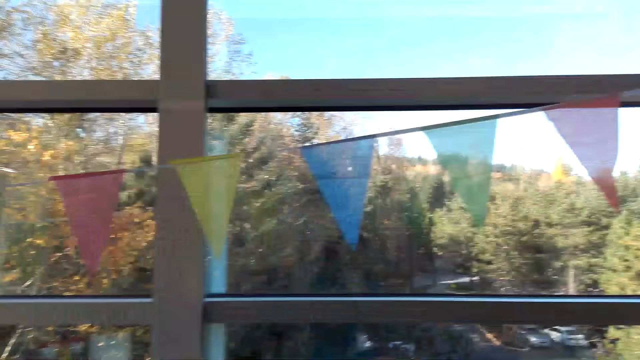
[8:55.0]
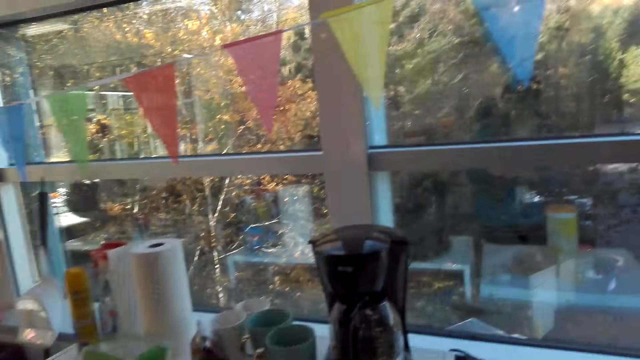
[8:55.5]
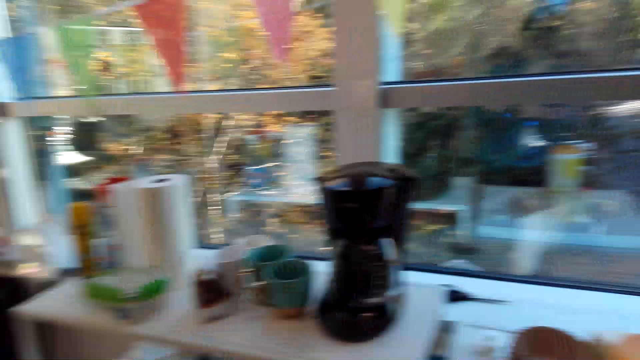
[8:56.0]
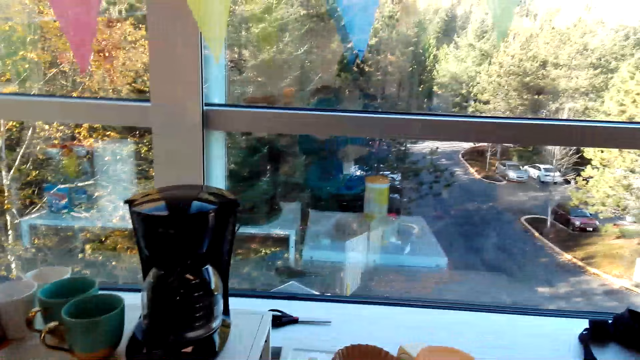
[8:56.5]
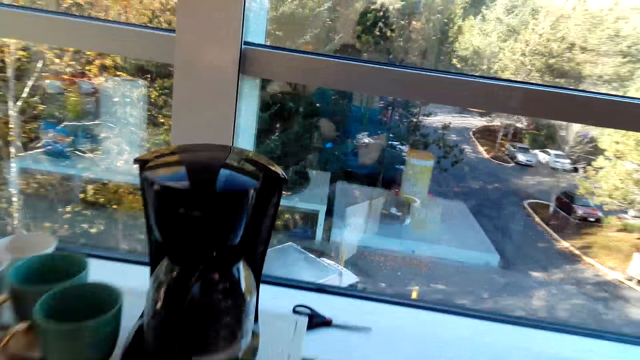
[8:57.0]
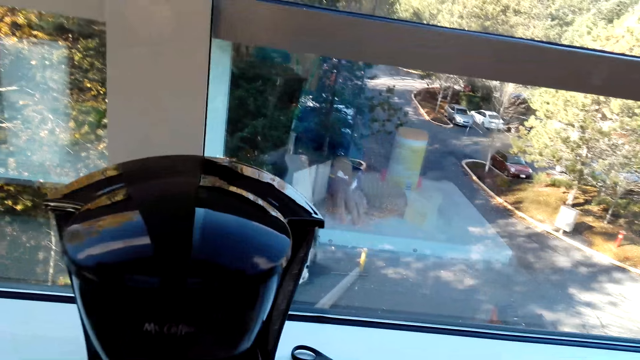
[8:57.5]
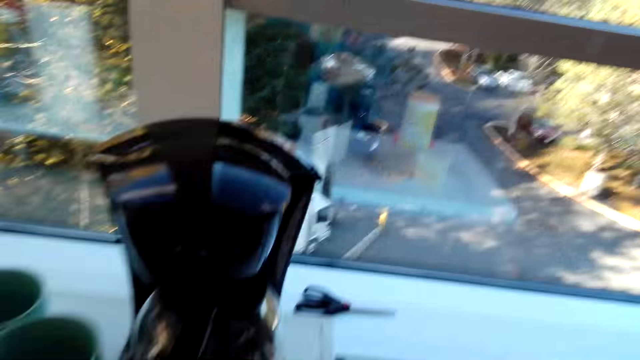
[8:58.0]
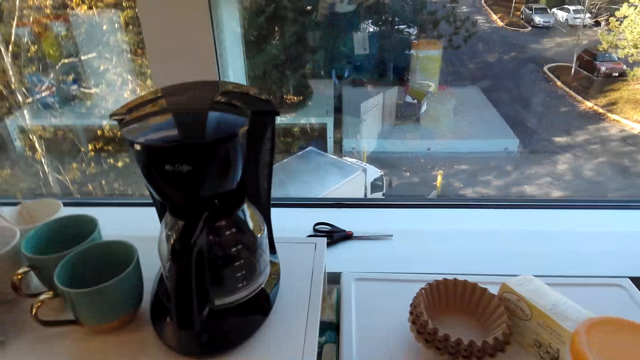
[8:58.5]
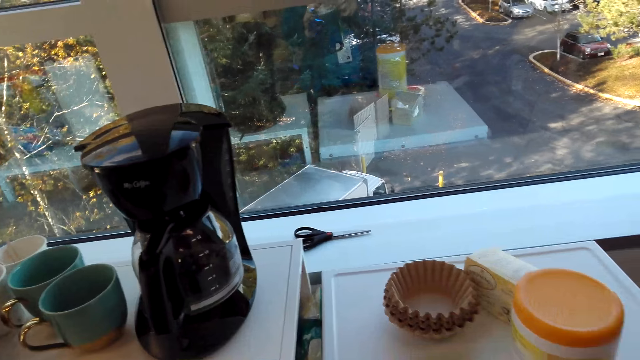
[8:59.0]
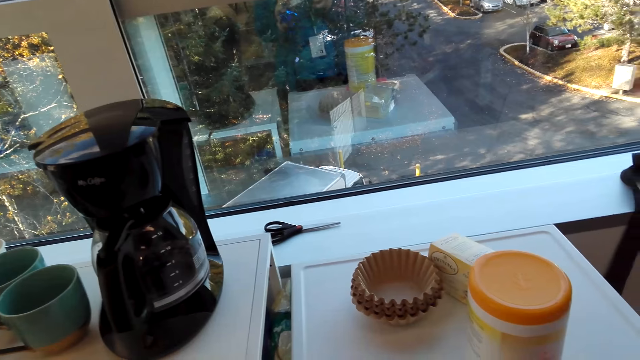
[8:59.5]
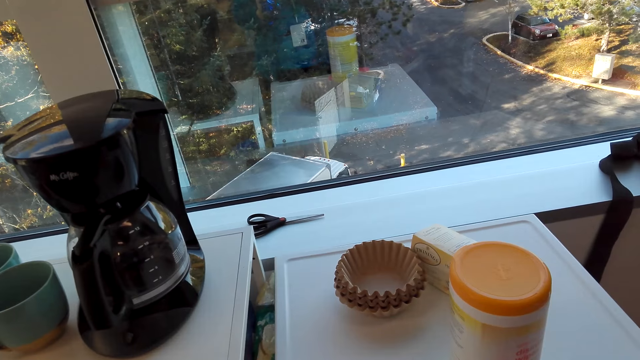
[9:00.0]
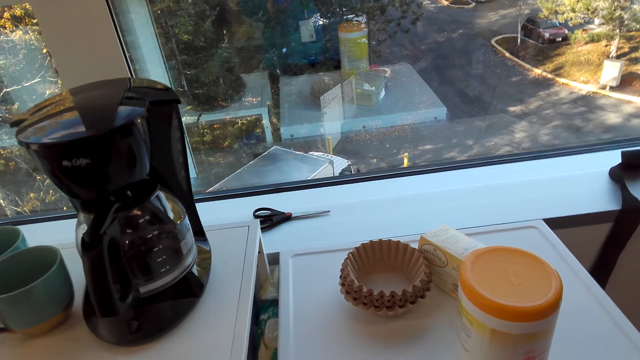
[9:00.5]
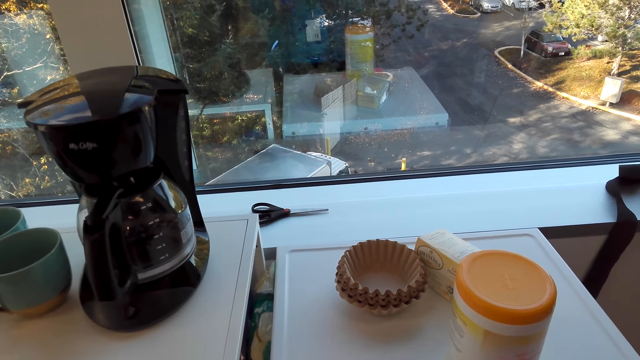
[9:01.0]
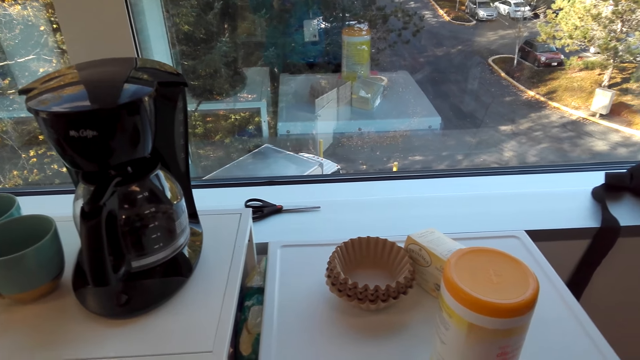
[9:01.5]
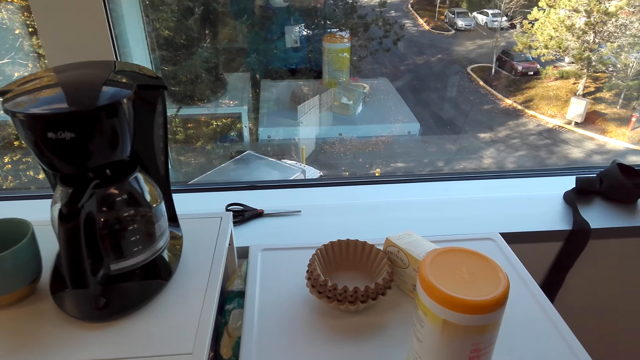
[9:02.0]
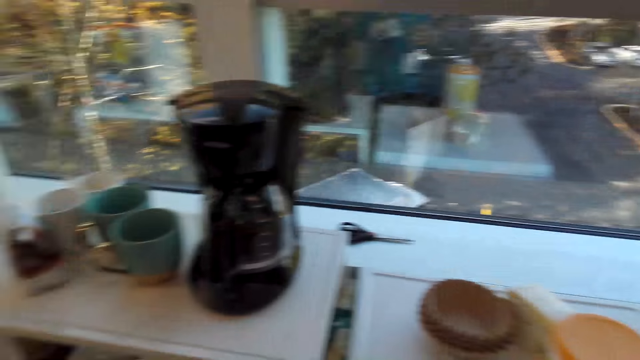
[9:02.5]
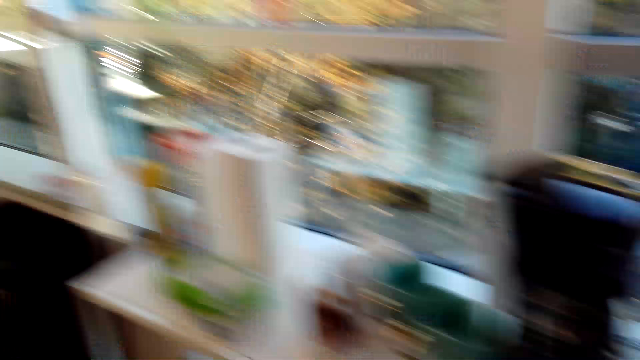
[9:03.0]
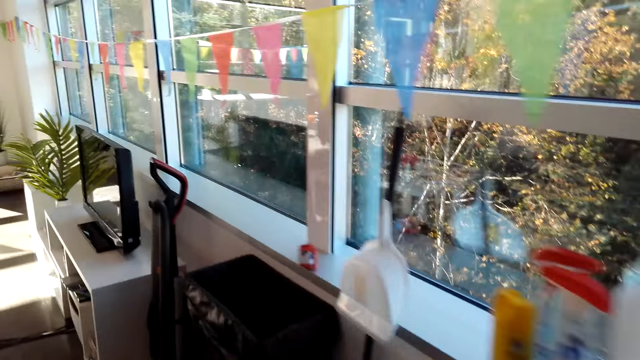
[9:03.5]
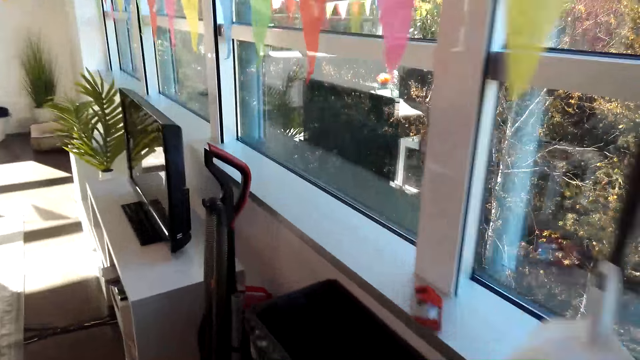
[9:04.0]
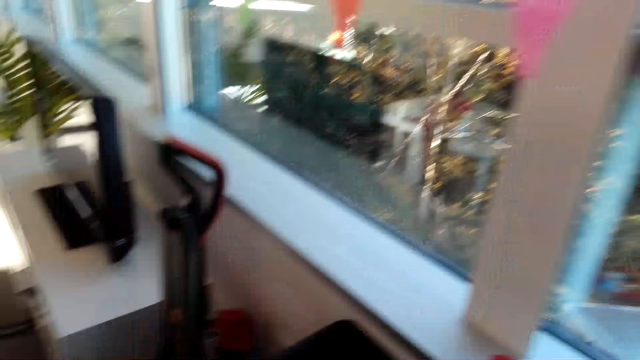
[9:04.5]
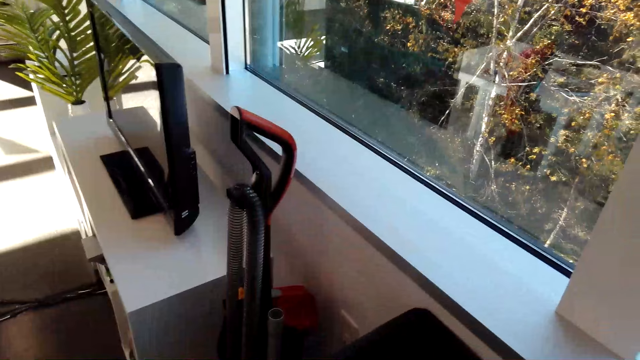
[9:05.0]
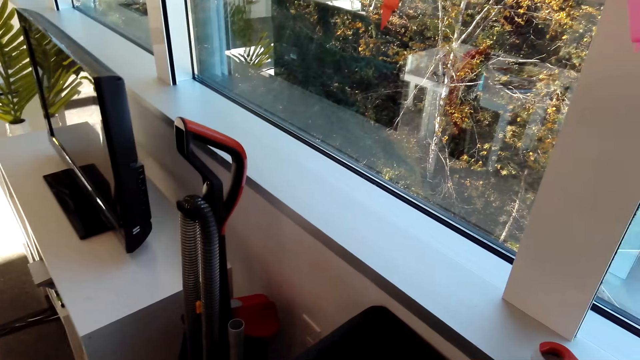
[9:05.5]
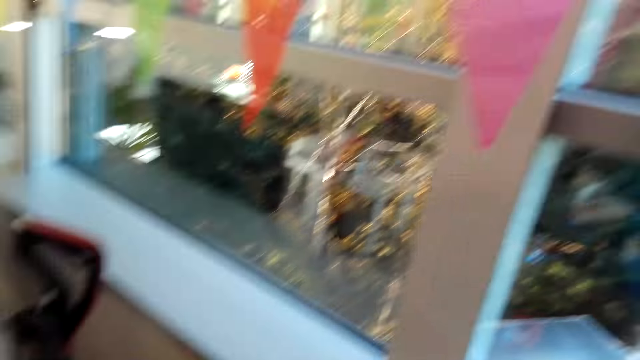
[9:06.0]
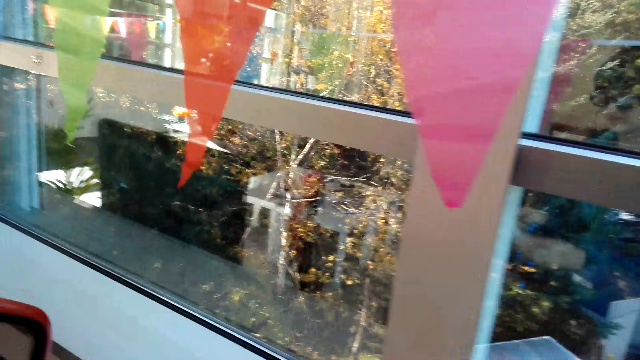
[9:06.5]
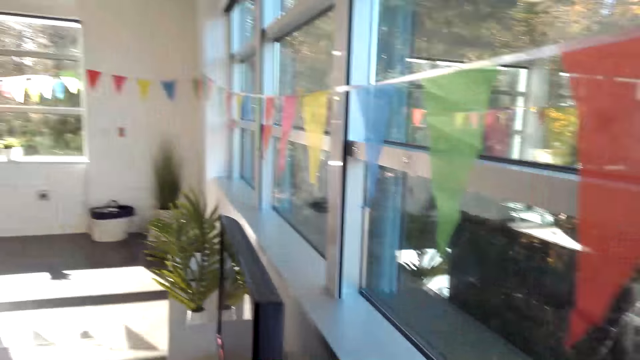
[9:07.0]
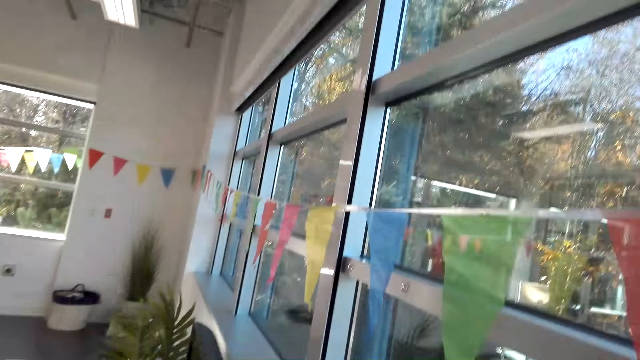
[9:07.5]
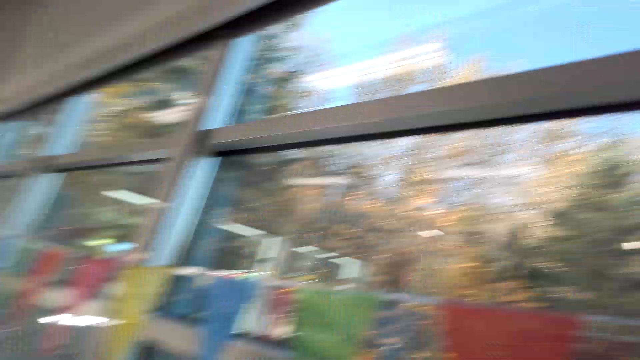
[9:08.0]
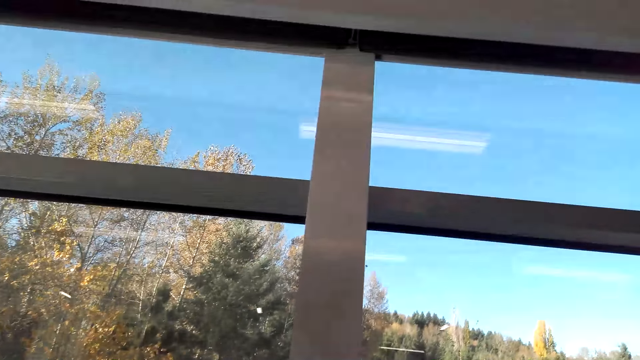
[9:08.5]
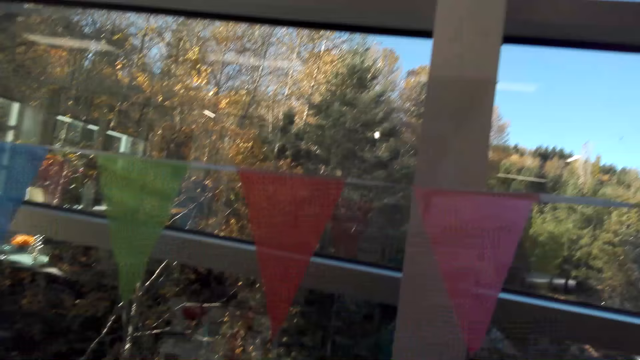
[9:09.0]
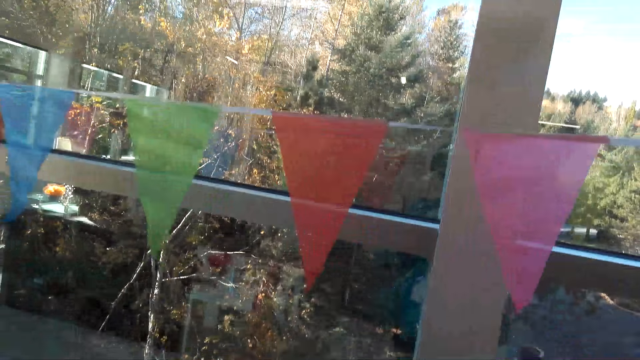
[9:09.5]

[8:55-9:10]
The camera wearer picks up seal tape on the table. They look around. They walk in the house. They stand in the house and look around.

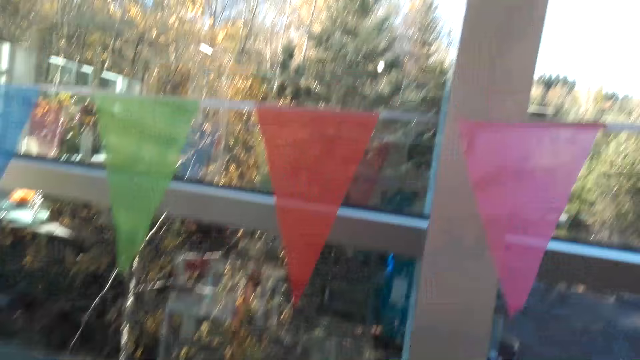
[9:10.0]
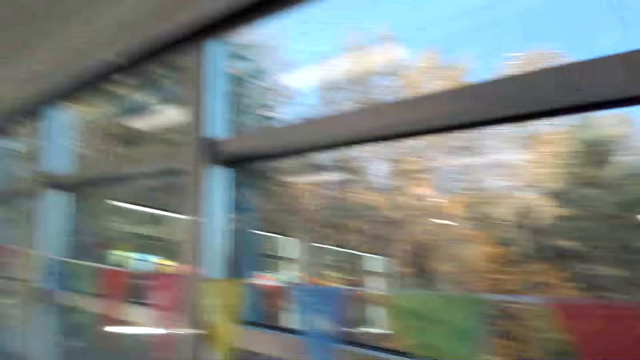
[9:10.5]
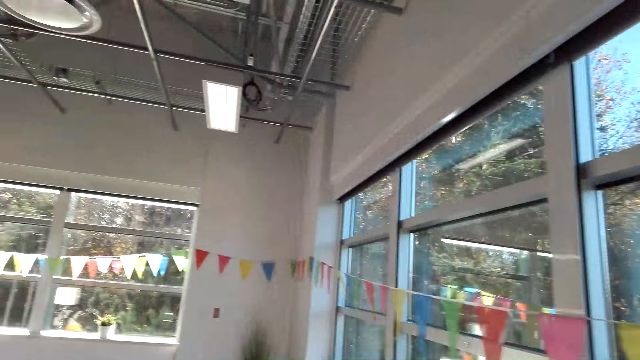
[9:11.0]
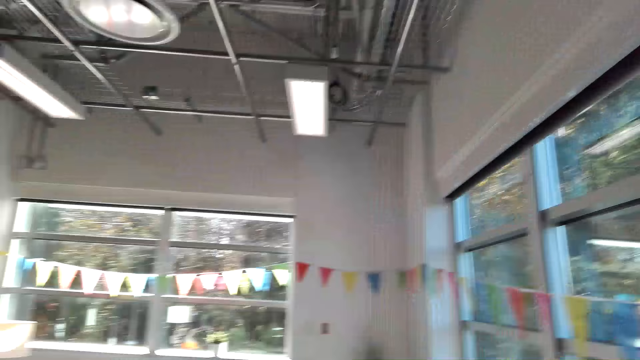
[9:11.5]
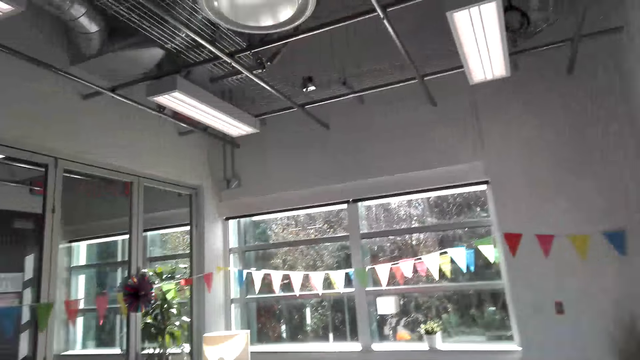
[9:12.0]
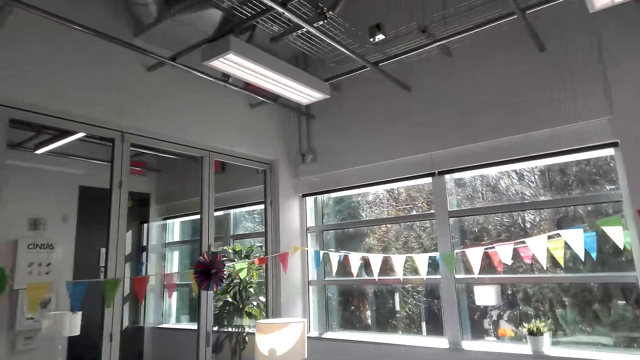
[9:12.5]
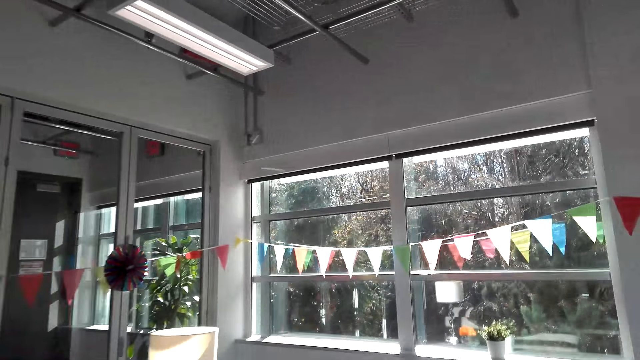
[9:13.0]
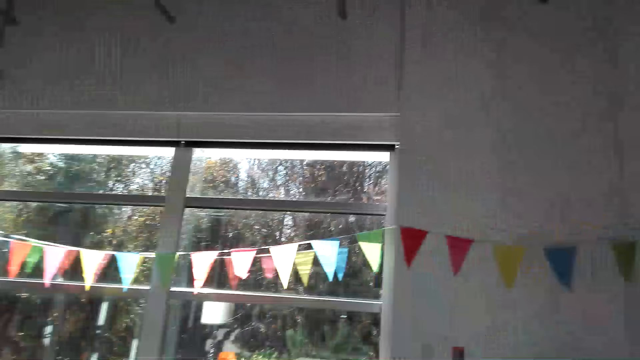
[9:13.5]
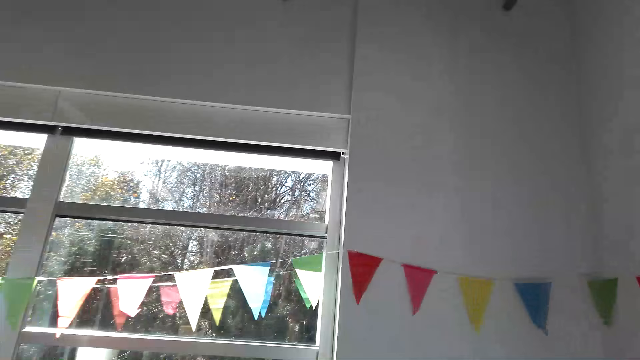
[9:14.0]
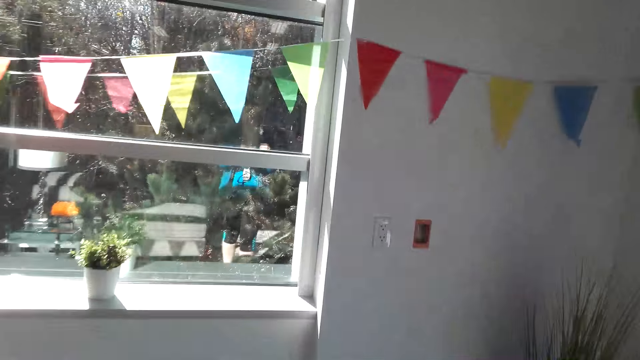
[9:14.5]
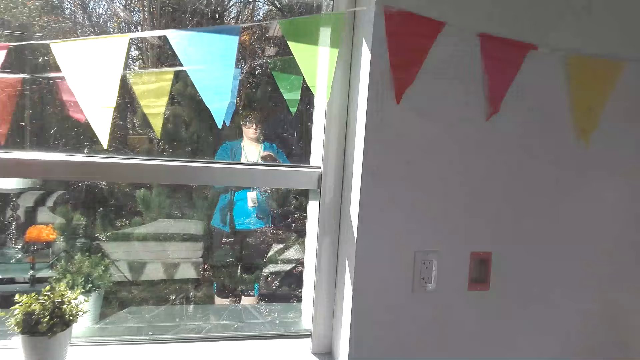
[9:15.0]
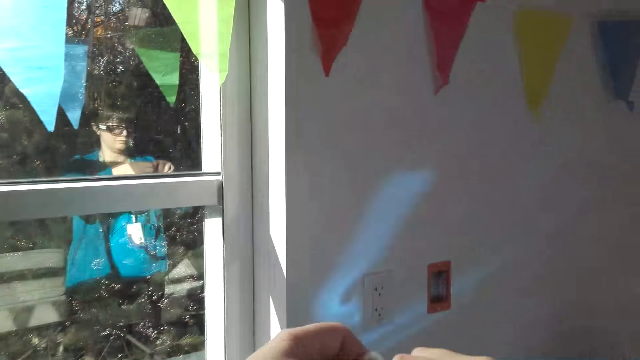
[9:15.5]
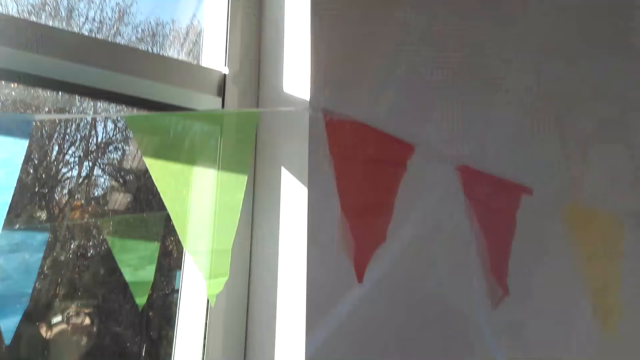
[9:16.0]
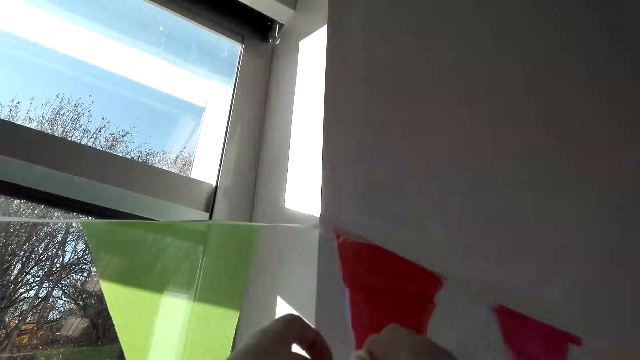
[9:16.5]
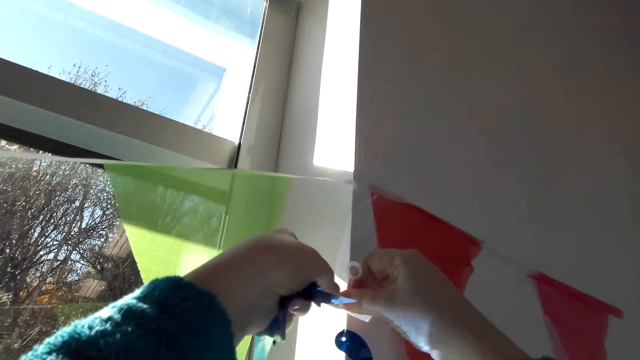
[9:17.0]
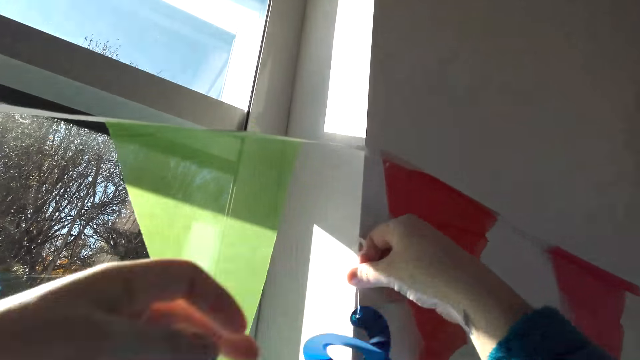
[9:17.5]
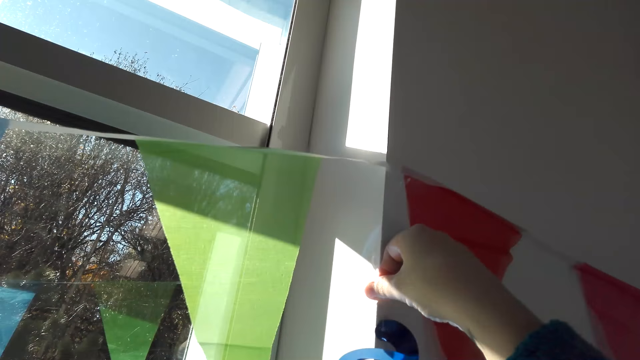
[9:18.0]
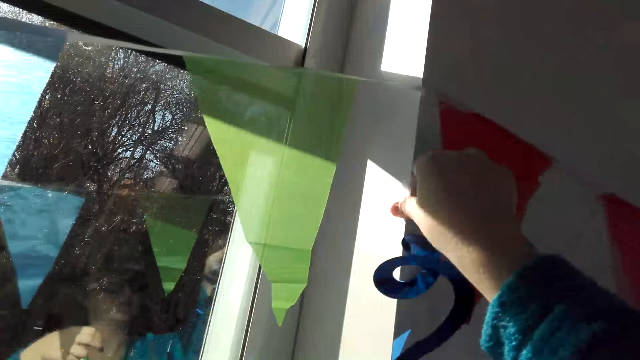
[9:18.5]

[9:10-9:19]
The camera wearer walks in the house. They stick the decorations on the wall.
